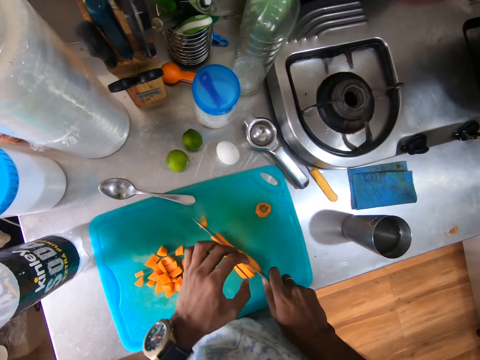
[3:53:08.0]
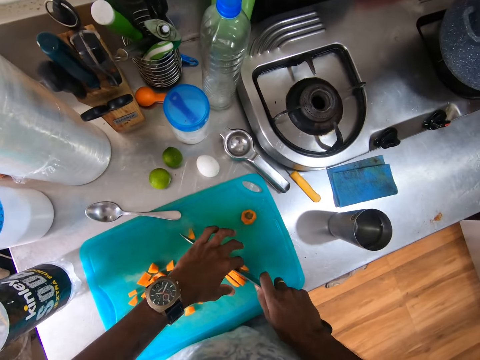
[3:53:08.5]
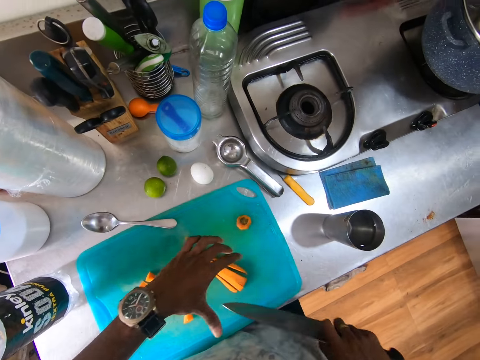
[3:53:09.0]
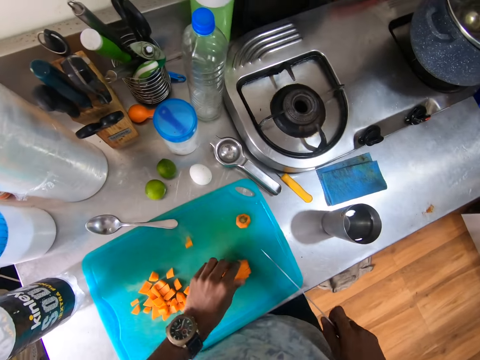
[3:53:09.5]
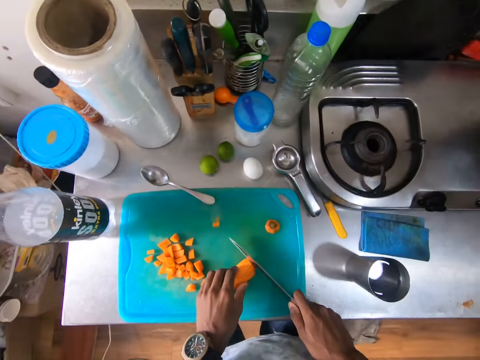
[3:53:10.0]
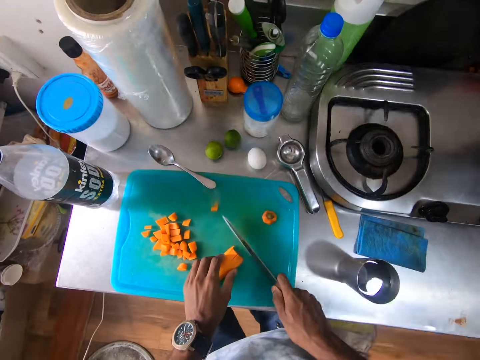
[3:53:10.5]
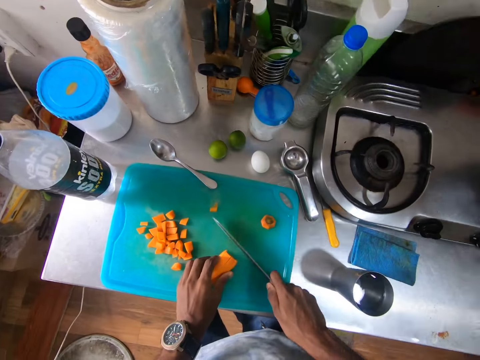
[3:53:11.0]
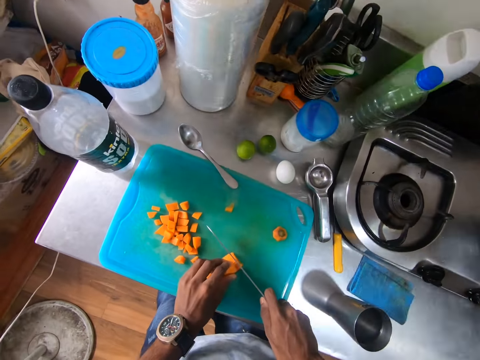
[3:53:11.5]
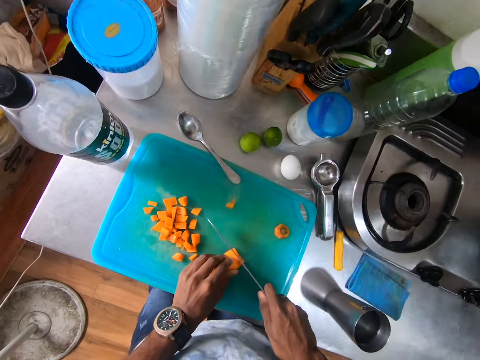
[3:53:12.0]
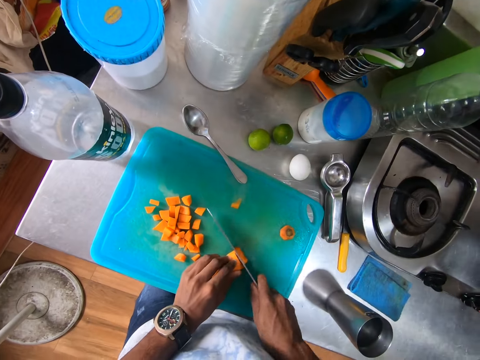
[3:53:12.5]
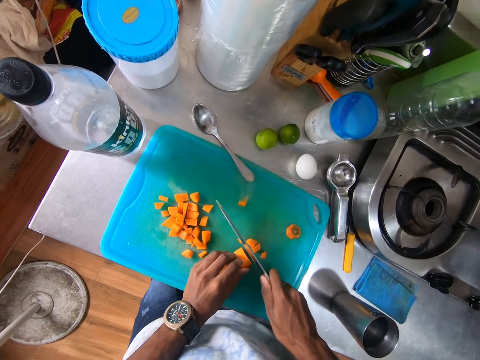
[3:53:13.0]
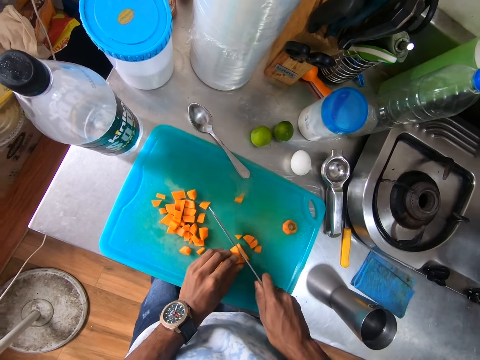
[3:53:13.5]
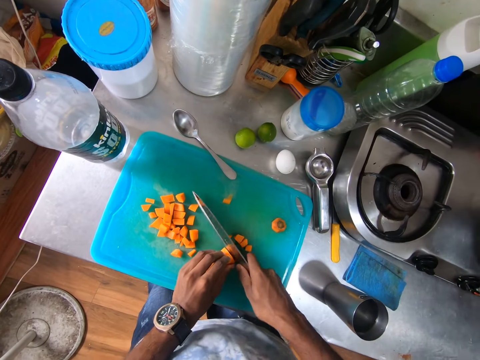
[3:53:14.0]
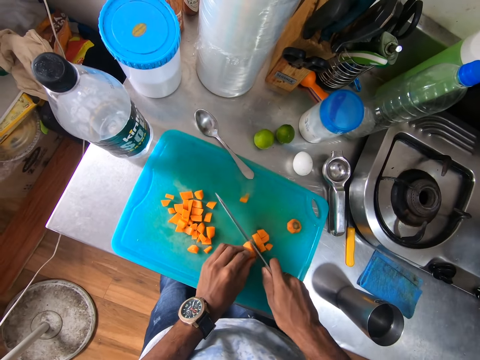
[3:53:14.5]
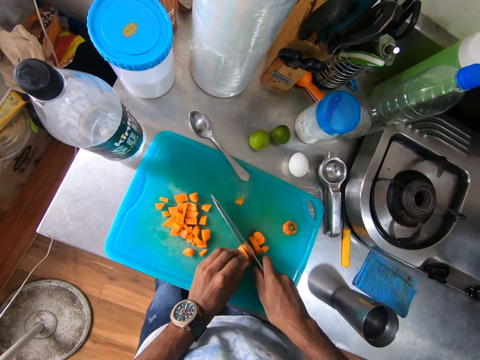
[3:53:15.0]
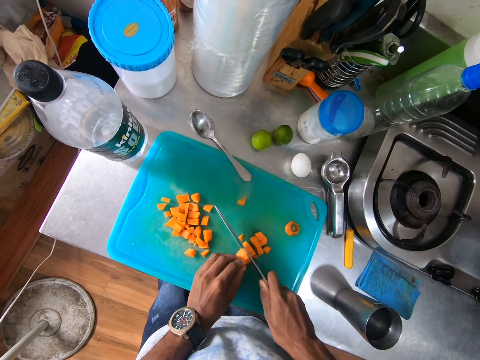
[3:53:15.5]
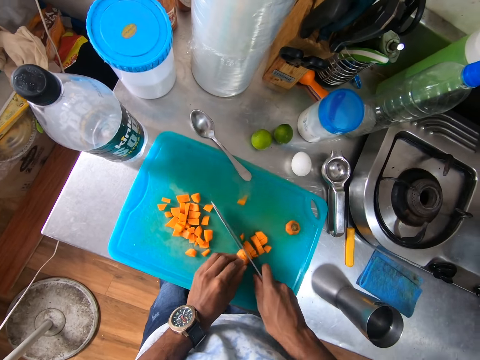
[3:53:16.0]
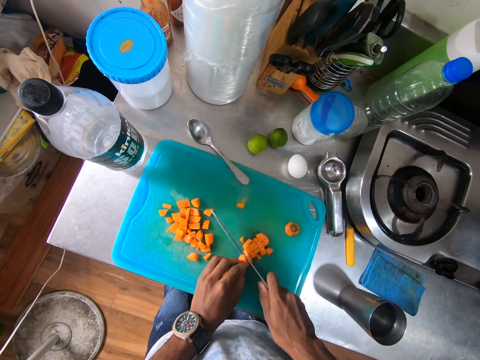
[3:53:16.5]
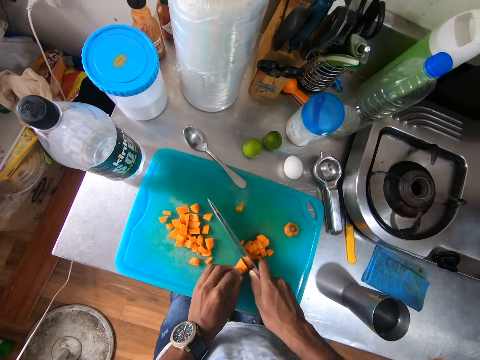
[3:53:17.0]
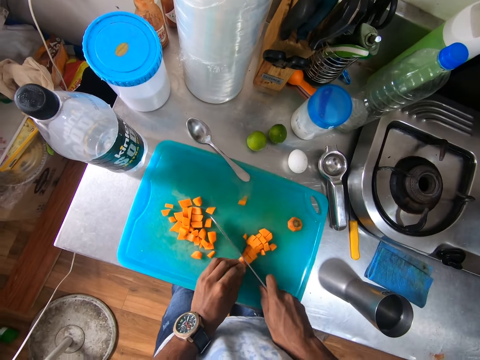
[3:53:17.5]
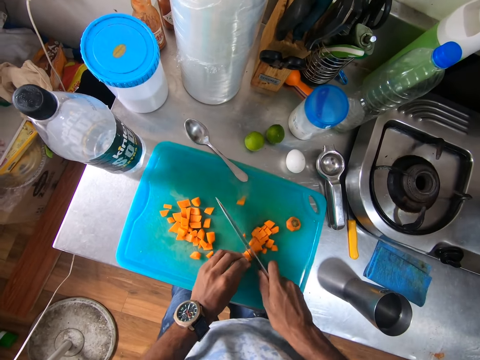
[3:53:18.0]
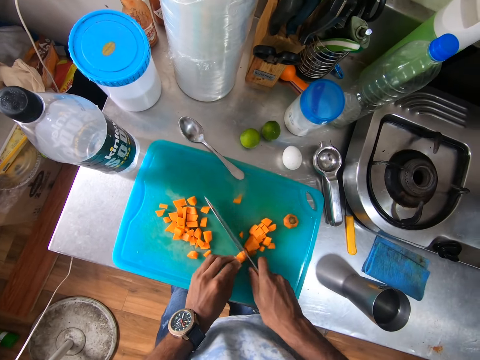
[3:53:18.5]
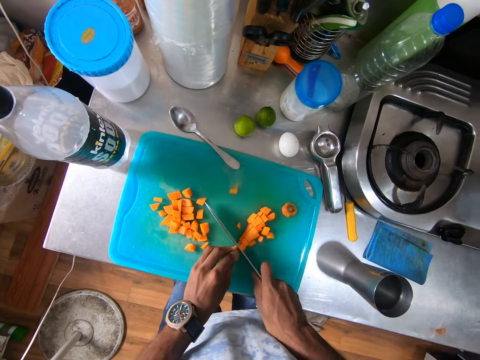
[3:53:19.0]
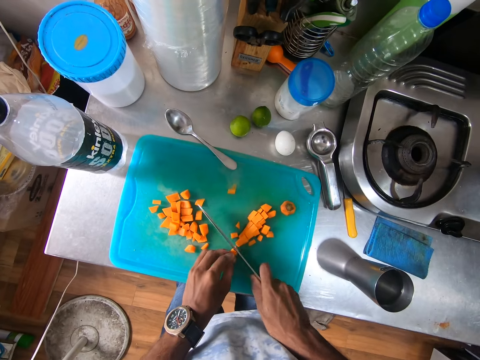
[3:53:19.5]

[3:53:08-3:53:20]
The camera wearer touches the carrot on the chopping board on the kitchen countertop with her left hand. She adjusts the carrot slices on the chopping board on the kitchen countertop with her left hand. She taps the chopping board on the kitchen countertop with the knife in her right hand. She chops the carrot slices on the chopping board with the knife in her right hand.

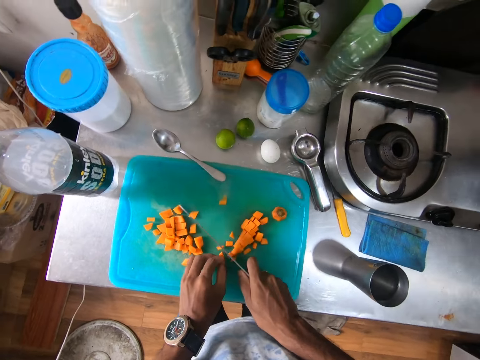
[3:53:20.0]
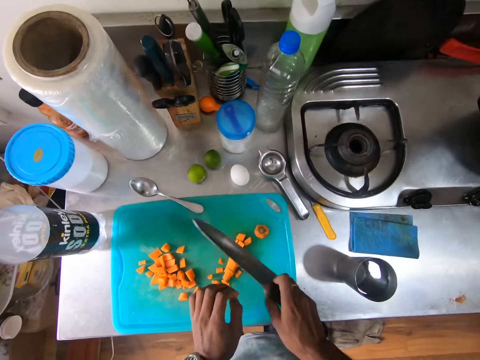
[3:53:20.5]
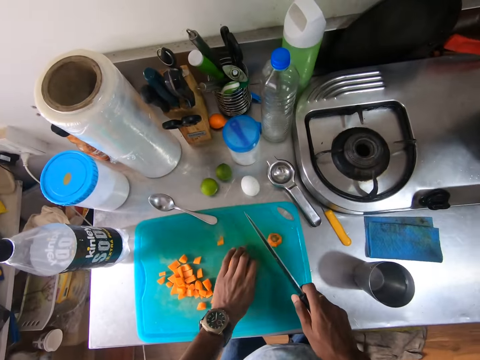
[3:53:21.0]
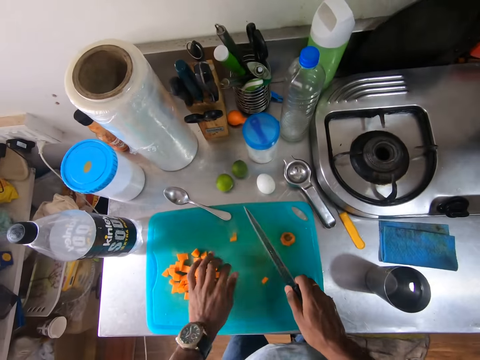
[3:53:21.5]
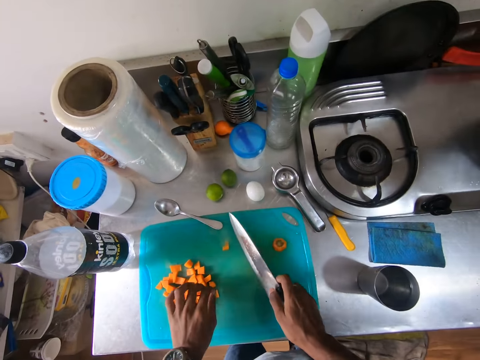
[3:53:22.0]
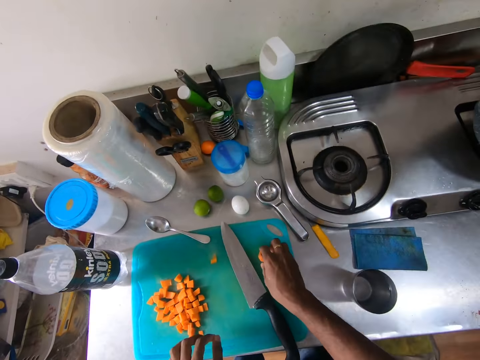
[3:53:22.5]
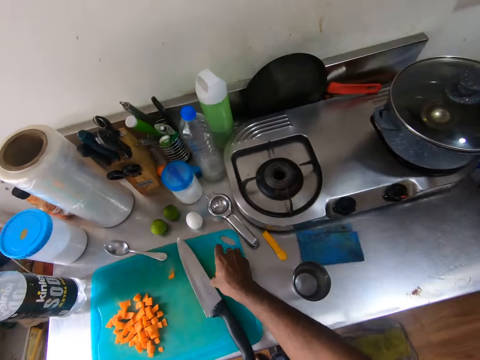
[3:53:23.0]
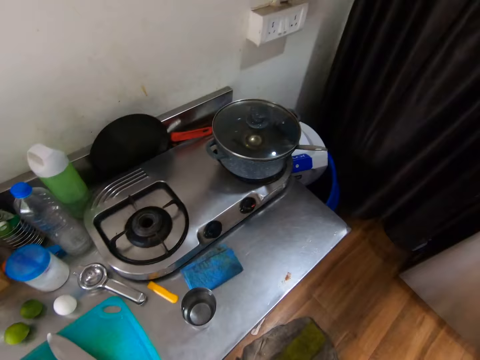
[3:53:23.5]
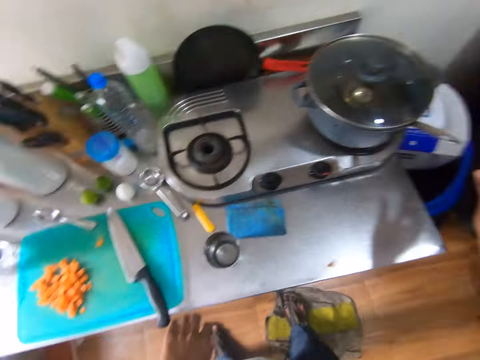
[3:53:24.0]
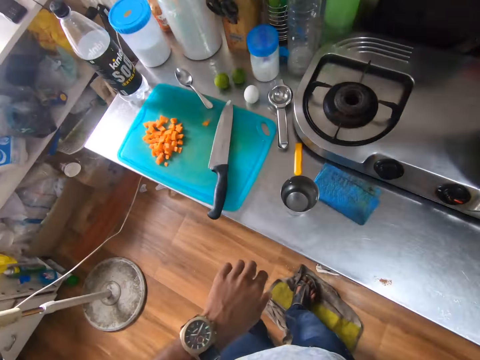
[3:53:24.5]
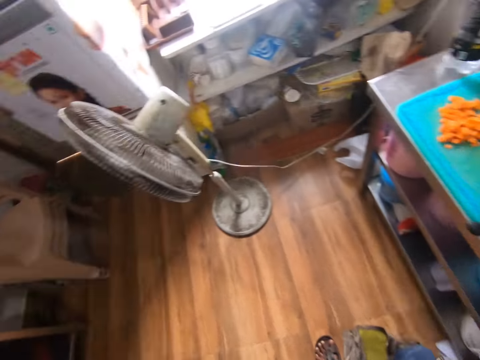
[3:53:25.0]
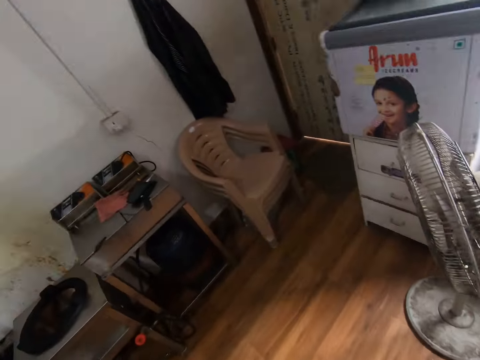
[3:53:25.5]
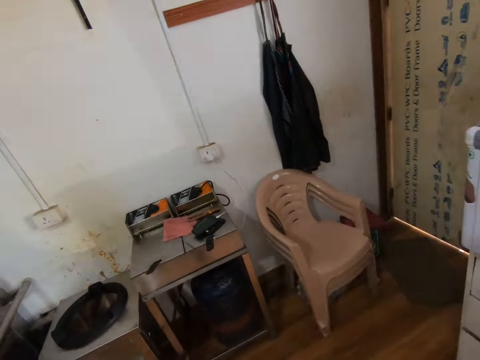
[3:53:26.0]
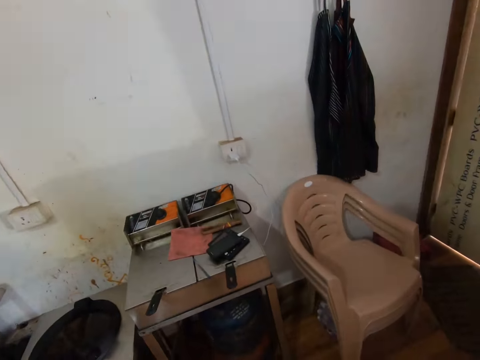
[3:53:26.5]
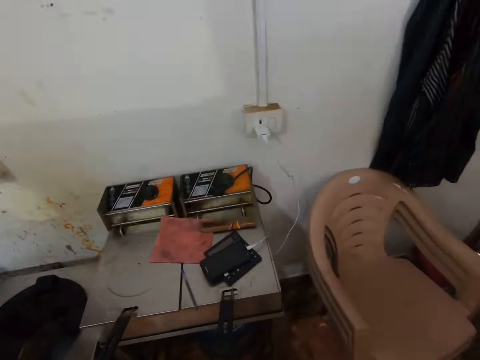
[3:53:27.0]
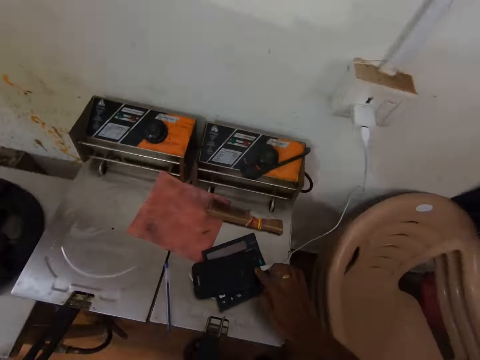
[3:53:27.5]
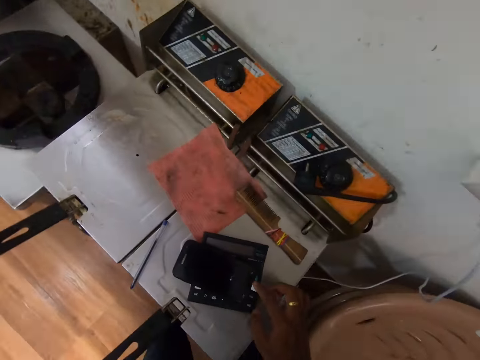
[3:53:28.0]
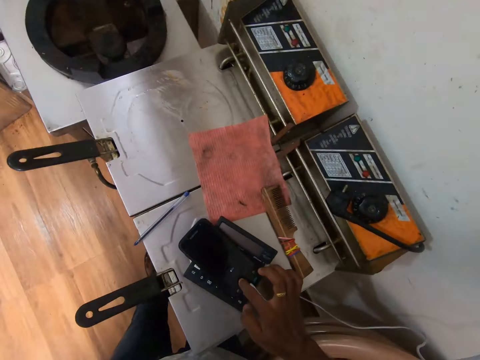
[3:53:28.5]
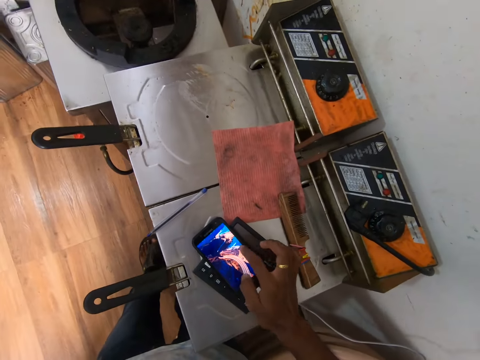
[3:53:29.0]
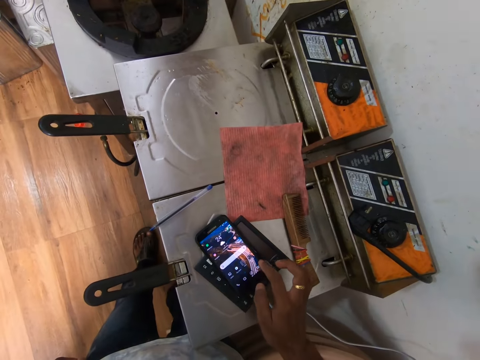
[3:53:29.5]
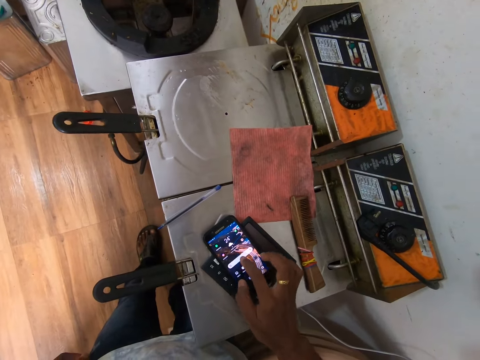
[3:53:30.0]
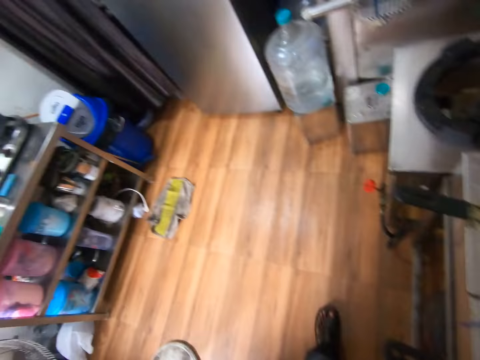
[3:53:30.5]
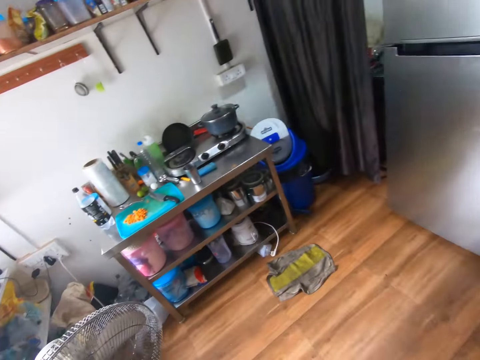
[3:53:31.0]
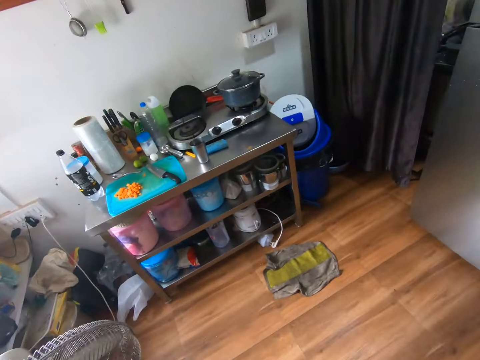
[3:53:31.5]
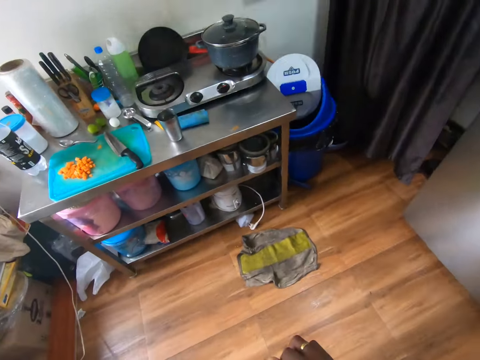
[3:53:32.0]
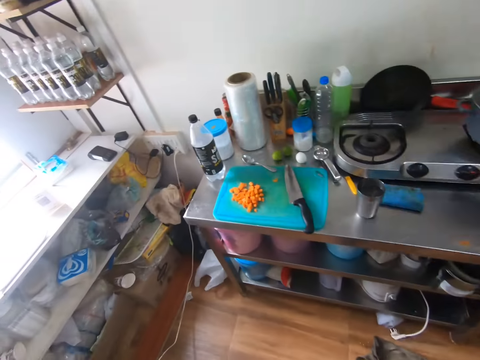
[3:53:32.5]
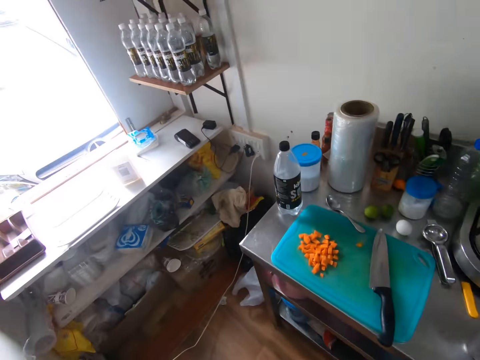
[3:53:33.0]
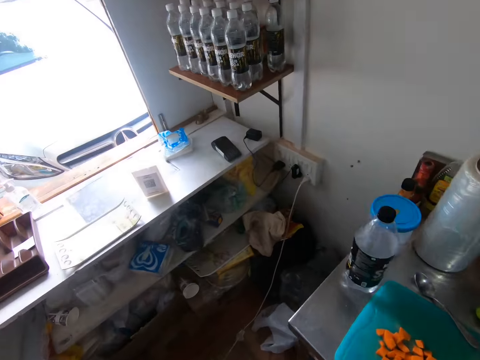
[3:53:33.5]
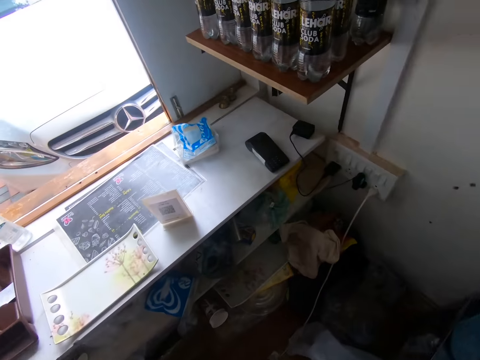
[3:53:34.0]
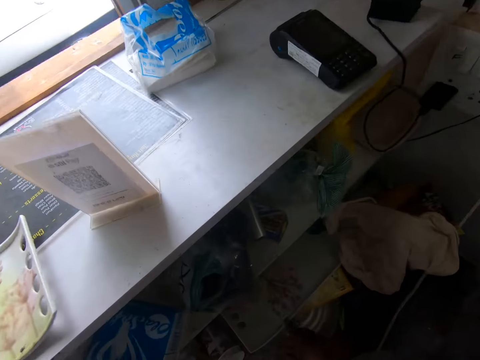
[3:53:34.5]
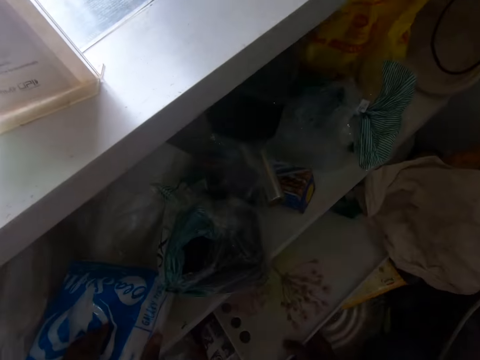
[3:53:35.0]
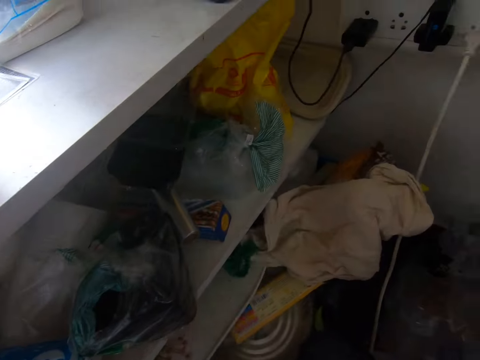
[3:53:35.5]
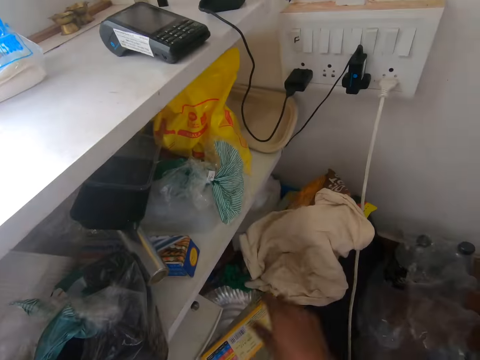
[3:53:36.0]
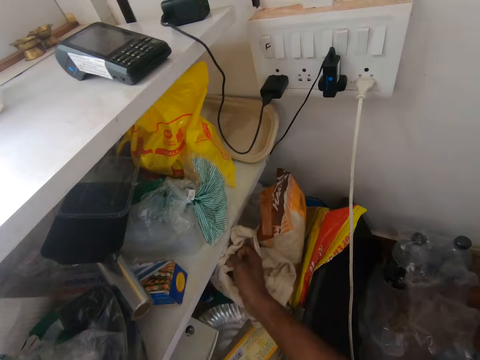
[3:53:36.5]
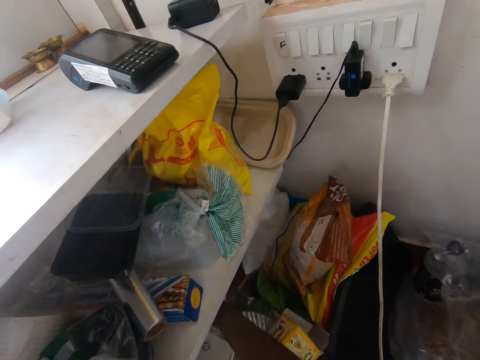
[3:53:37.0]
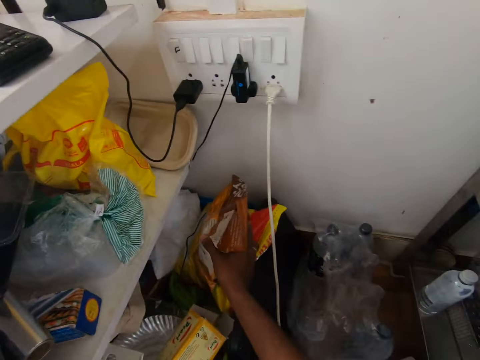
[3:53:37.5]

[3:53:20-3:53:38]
The camera wearer gathers the carrot slices on the chopping board on the kitchen countertop with her left hand. She places the knife on the chopping board on the kitchen countertop with her right hand. She picks the carrot waste from the chopping board on the kitchen countertop with her right hand. She throws the carrot waste in the waste bin on the floor with her right hand. She touches a phone. She operates the phone on a kitchen countertop with her right hand. She kneels down. She adjusts a tray on a basket on the floor with her right hand. She touches a cloth. She puts the cloth on the basket under the shelf with her right hand. She touches corn flakes.
